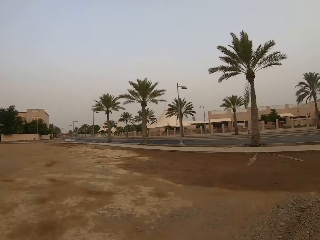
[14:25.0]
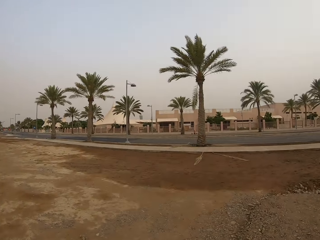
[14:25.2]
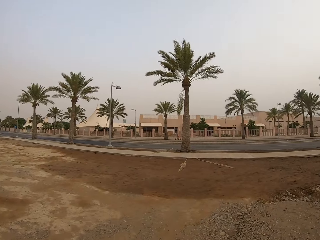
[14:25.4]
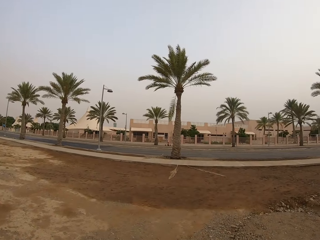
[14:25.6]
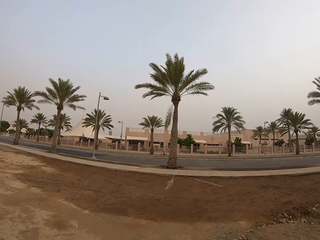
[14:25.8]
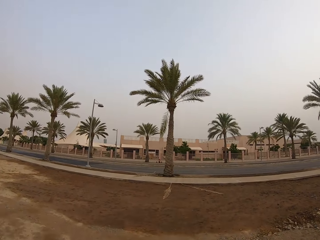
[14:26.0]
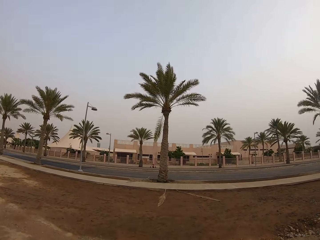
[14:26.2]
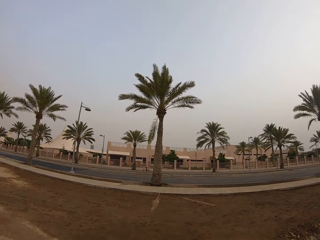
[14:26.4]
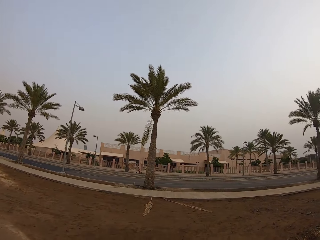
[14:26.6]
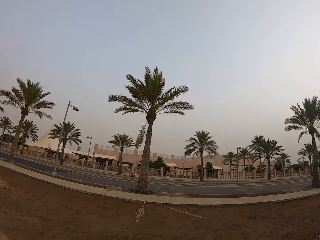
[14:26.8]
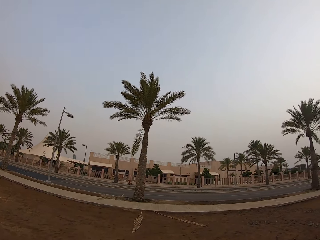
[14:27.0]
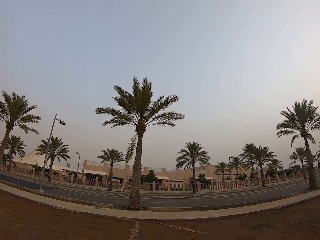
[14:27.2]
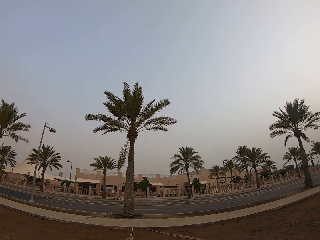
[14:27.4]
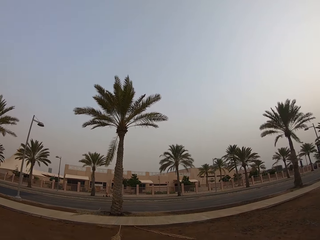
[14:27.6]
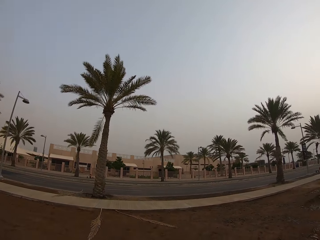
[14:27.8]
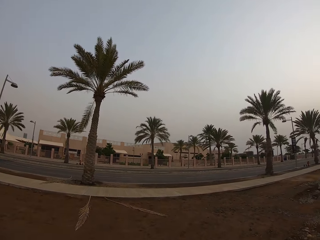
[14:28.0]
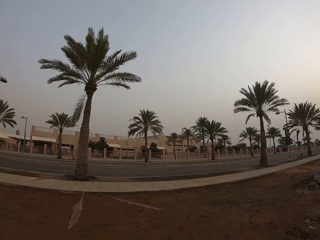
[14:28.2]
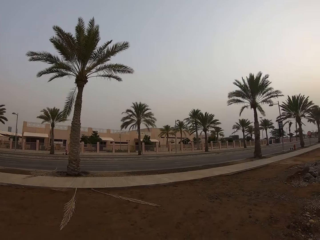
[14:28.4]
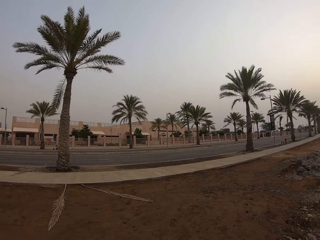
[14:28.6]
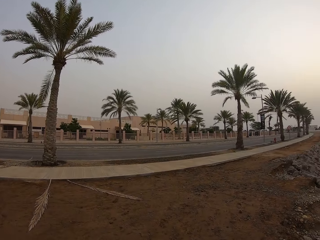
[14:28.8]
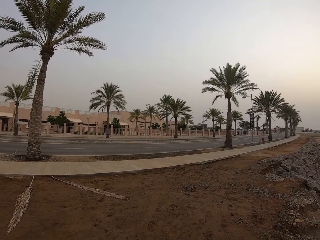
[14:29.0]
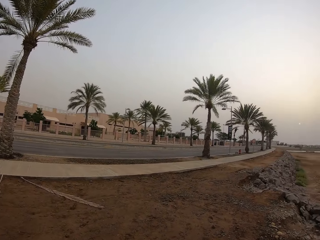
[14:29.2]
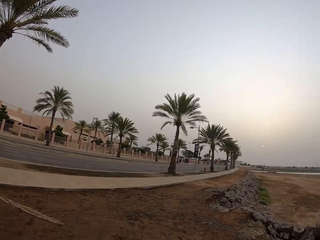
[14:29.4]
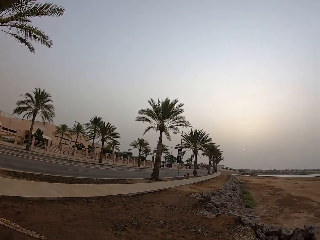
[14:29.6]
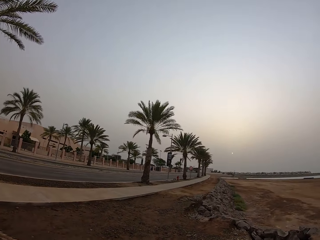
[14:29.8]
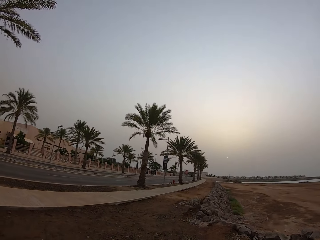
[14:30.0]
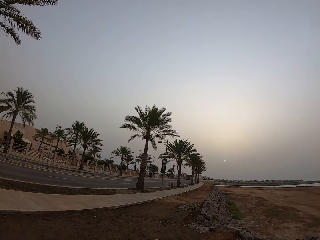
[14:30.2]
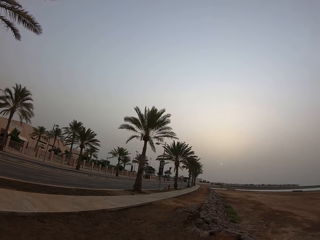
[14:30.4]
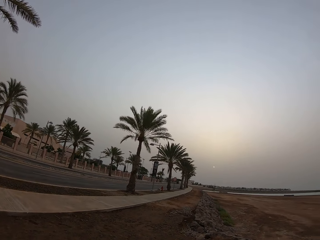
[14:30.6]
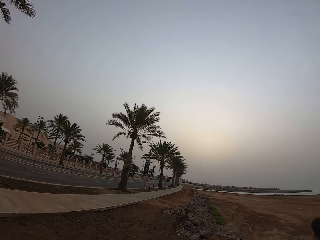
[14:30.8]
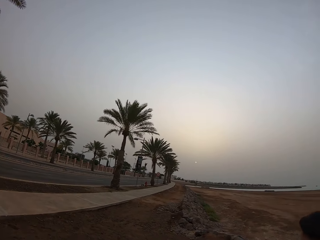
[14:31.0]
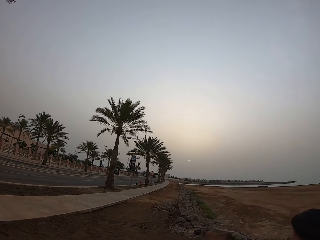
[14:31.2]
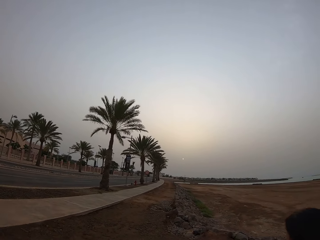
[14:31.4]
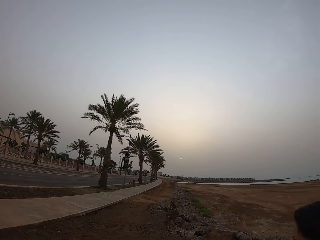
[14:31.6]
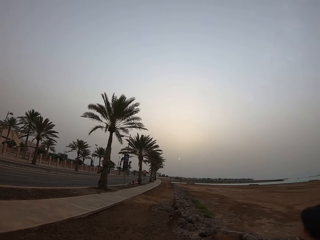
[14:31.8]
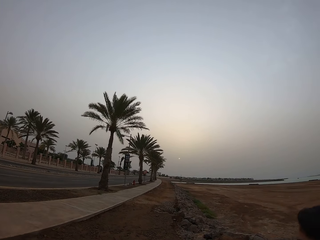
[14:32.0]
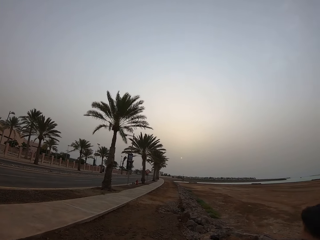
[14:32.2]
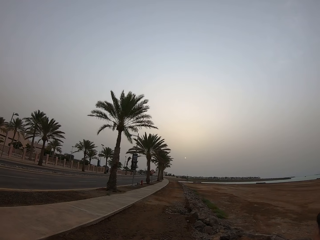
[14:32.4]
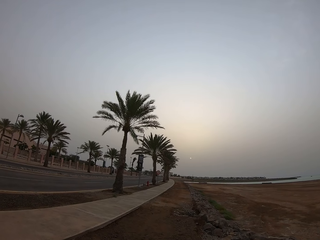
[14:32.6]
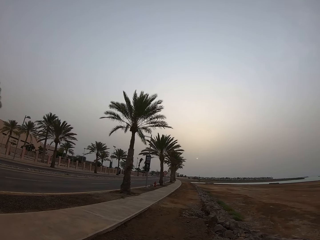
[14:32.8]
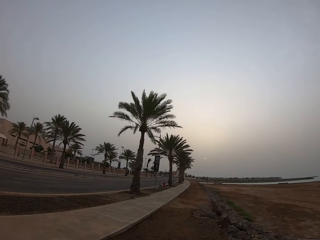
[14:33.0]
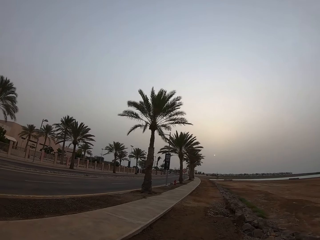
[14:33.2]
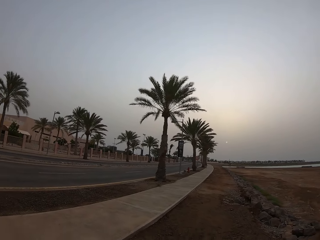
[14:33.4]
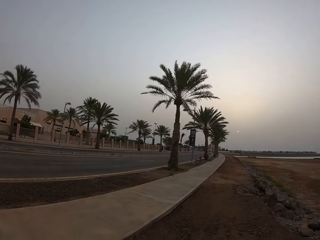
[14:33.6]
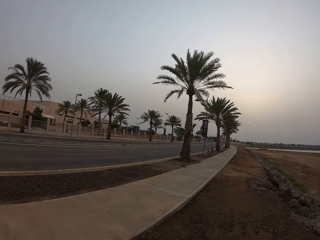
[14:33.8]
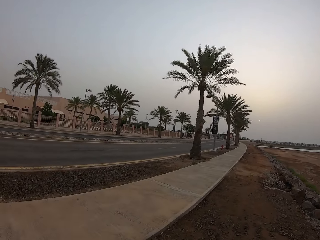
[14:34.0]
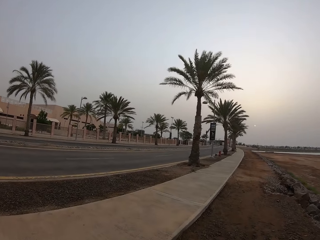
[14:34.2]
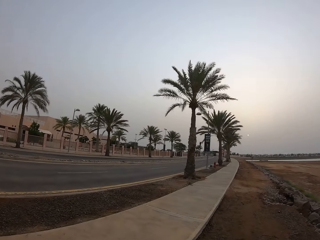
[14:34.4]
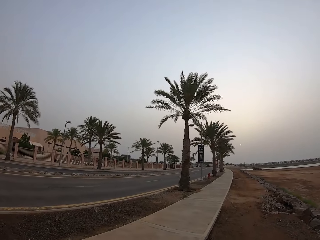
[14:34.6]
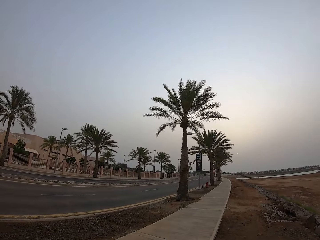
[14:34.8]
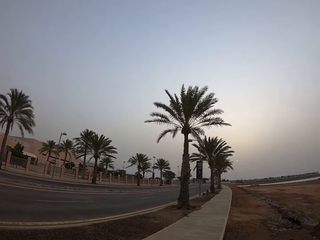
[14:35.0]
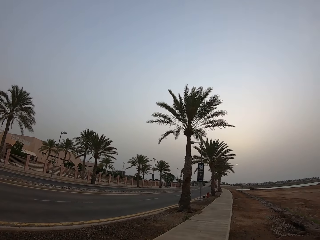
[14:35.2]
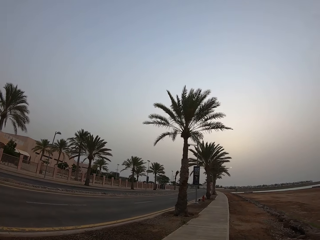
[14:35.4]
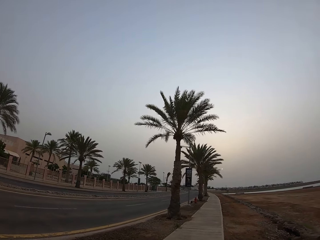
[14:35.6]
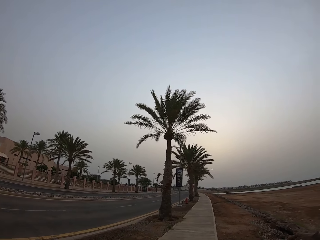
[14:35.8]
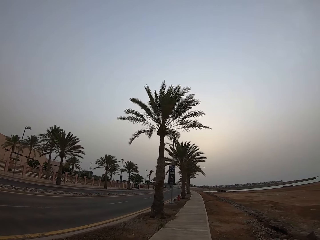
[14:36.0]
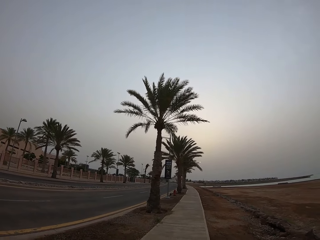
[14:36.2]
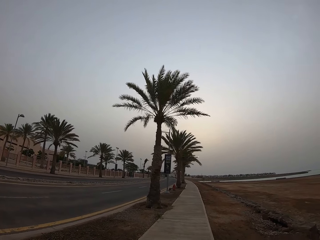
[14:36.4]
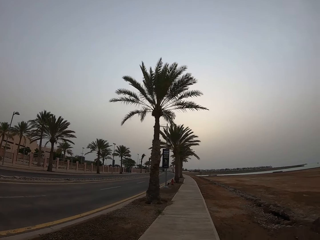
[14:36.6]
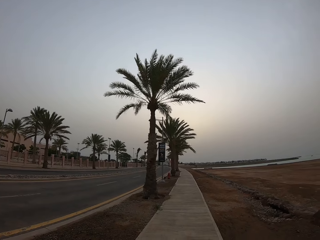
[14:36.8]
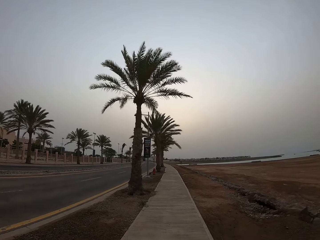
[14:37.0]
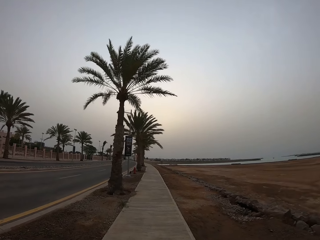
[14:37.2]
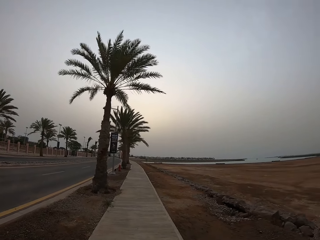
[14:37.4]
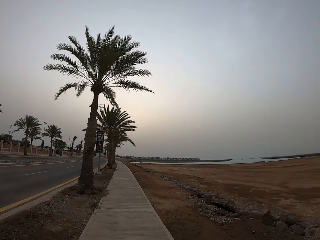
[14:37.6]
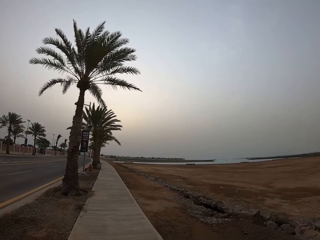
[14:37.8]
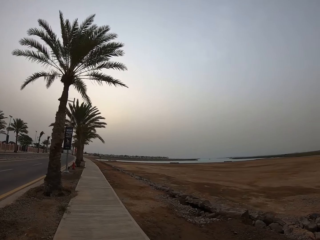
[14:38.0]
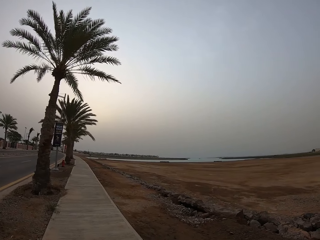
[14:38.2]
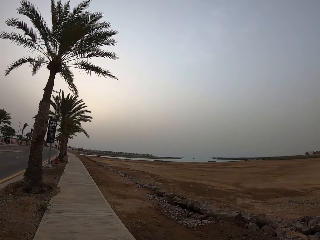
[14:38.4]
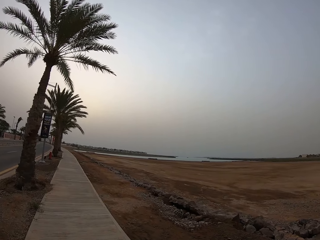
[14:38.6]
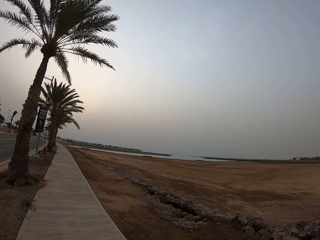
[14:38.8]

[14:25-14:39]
The camera wearer walks towards the sidewalk. They walk towards the road. They look at a lady. They walk along the sidewalk.

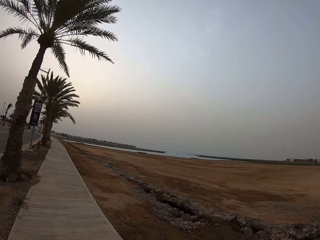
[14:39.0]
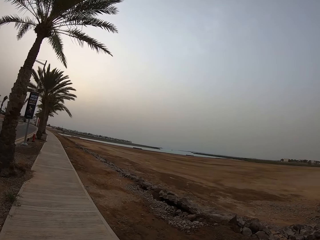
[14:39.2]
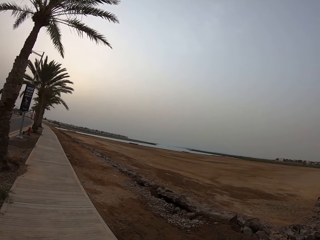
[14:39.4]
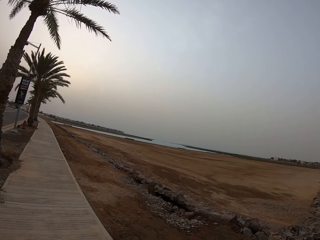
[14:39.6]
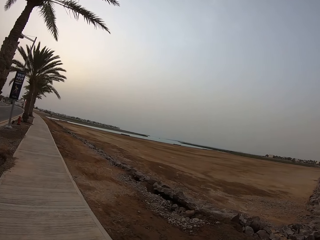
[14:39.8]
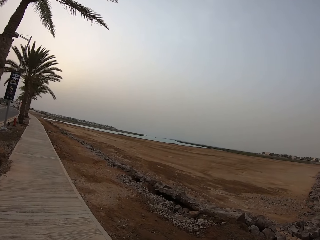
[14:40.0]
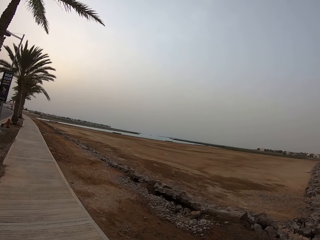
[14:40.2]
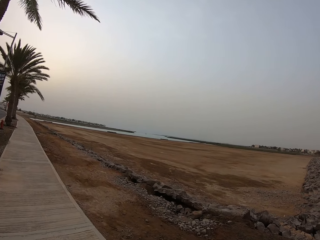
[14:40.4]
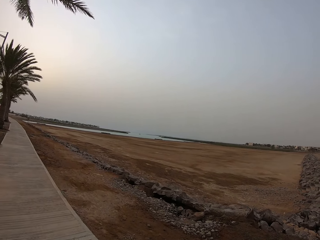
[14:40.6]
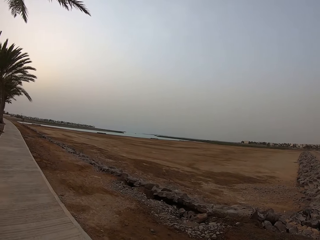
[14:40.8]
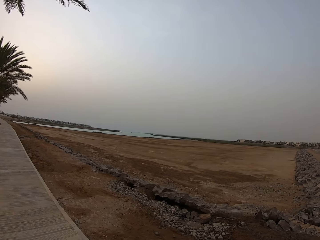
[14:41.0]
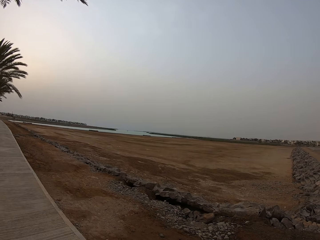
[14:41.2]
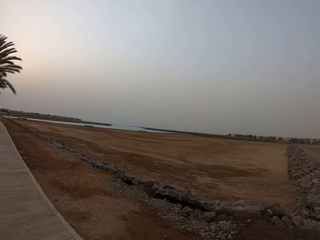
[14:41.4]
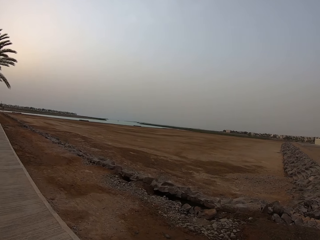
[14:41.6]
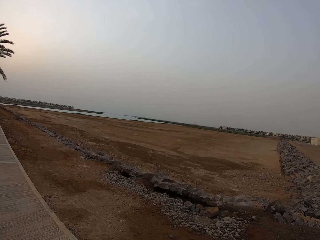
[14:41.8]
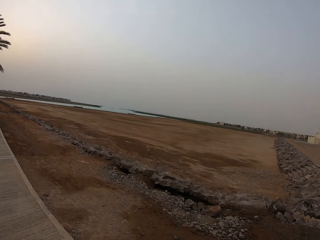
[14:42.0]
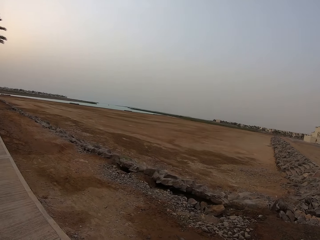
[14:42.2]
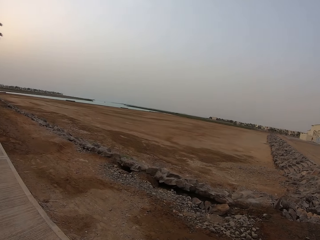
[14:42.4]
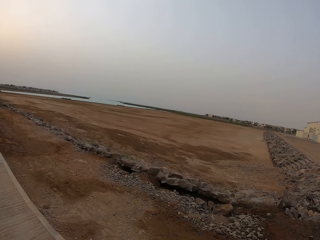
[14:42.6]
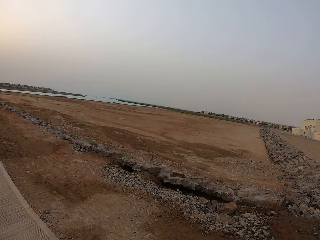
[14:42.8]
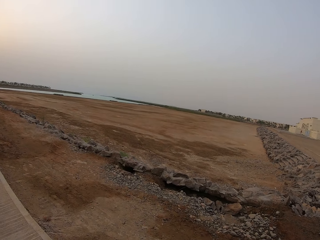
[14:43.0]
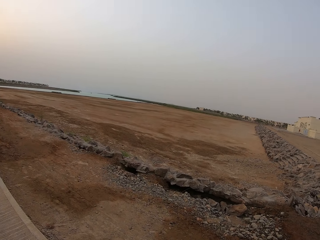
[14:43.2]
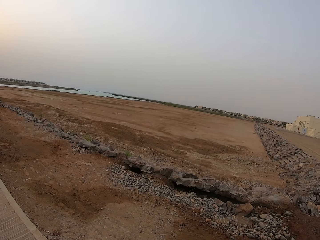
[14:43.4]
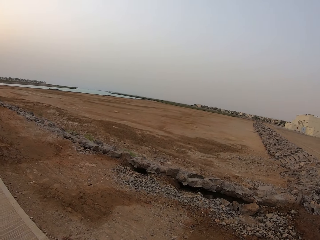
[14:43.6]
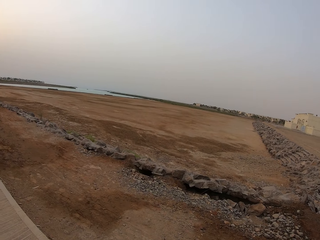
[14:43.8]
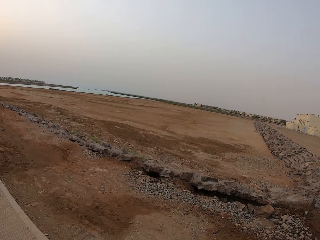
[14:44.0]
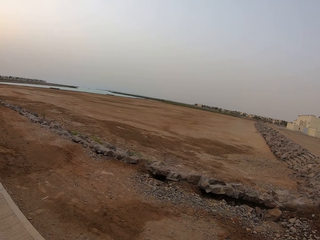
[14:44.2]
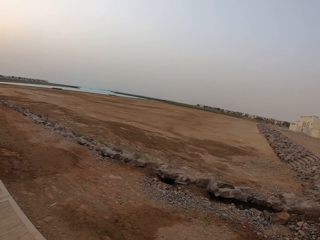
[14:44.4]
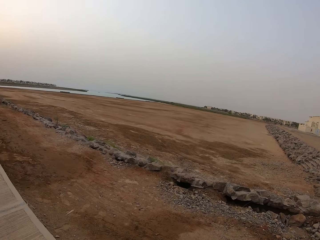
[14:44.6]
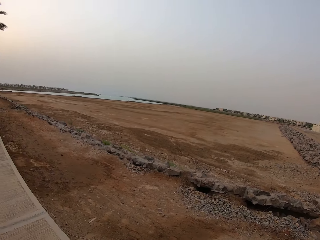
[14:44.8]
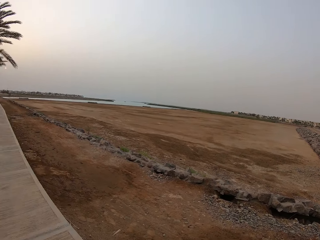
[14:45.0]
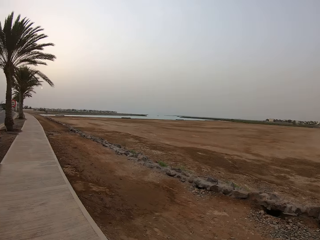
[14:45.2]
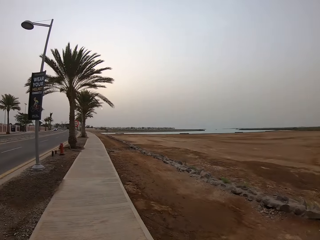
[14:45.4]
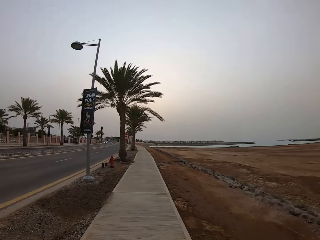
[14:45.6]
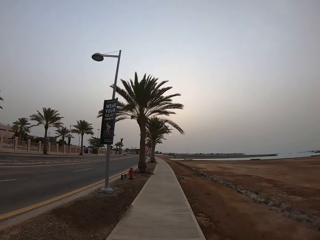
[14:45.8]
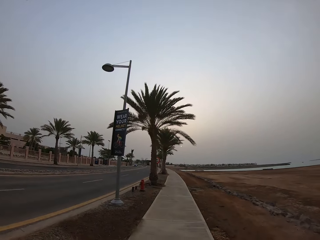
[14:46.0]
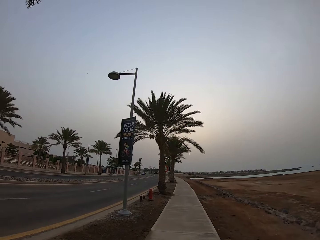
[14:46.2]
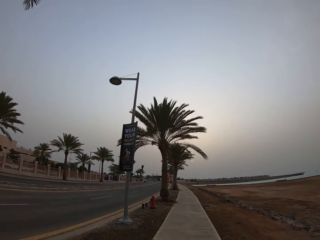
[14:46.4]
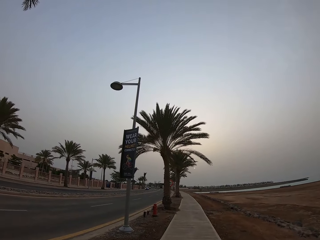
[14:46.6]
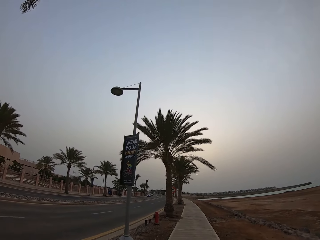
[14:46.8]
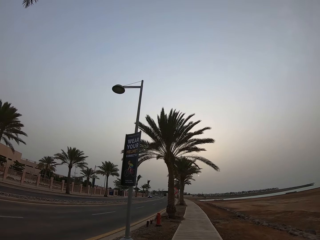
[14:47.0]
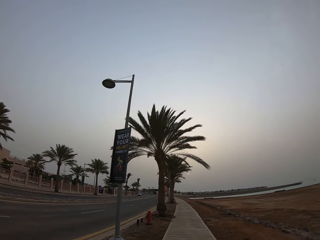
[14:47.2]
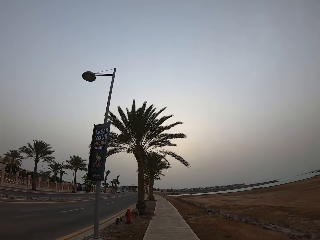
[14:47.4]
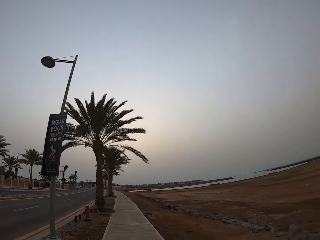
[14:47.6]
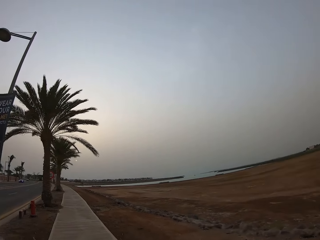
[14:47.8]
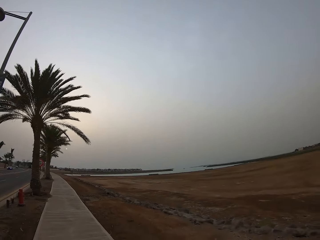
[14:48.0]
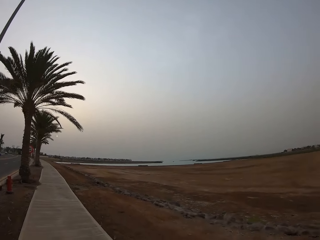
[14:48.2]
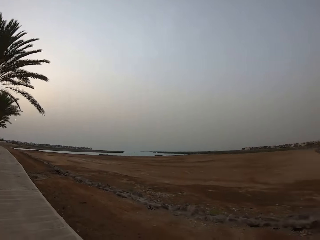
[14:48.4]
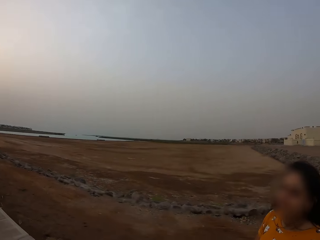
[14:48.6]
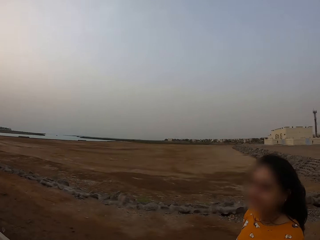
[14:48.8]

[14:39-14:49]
The camera wearer looks at the field. They walk along the sidewalk. They look at a lady.
